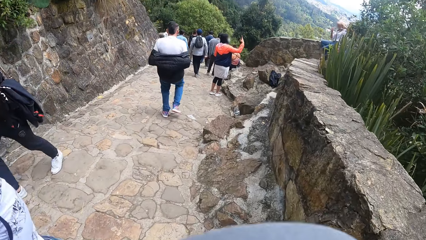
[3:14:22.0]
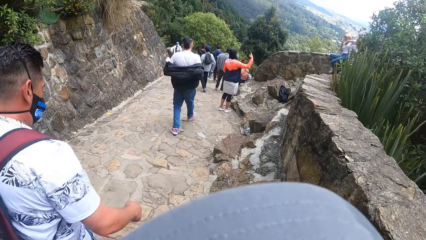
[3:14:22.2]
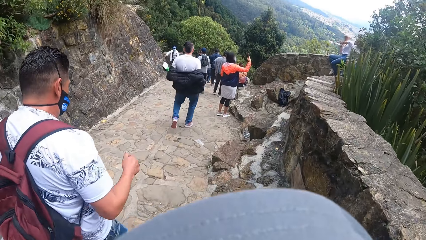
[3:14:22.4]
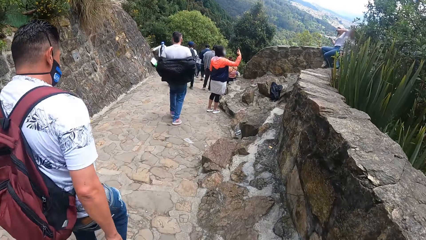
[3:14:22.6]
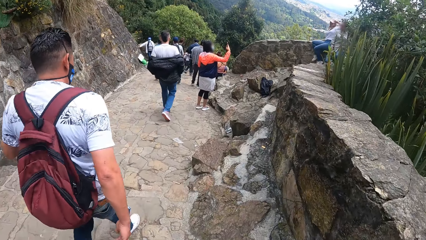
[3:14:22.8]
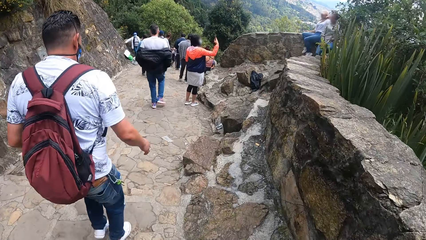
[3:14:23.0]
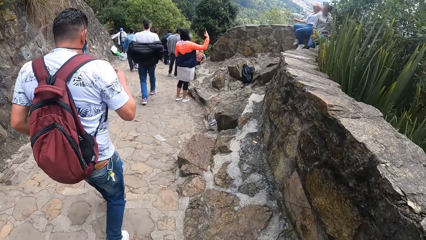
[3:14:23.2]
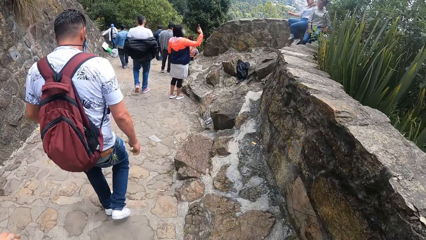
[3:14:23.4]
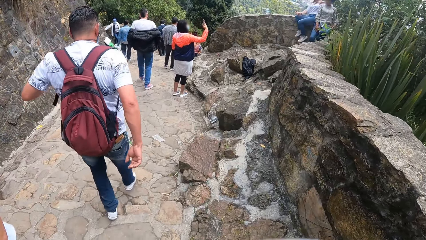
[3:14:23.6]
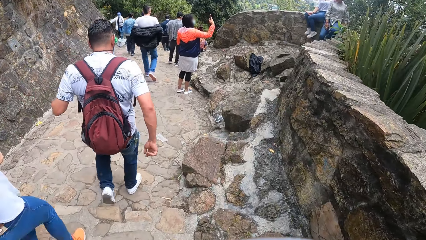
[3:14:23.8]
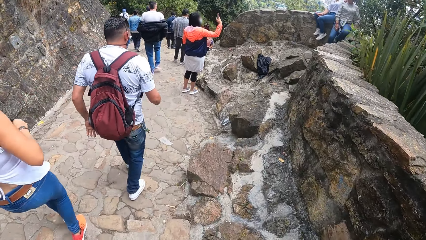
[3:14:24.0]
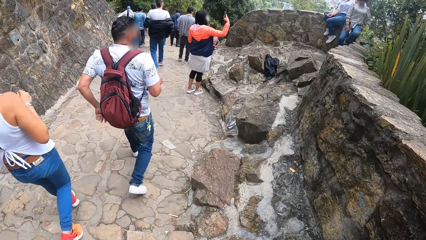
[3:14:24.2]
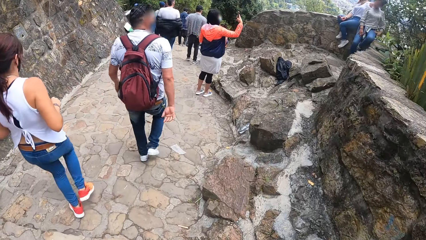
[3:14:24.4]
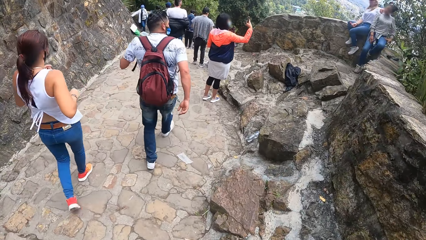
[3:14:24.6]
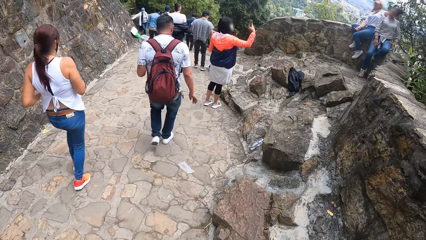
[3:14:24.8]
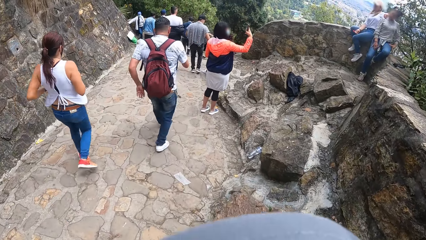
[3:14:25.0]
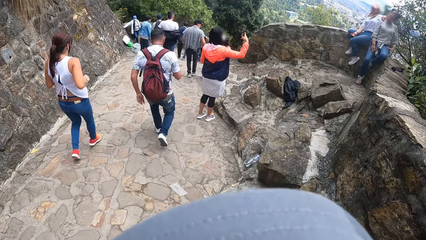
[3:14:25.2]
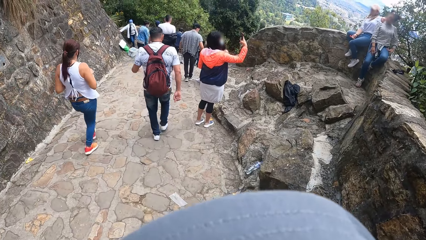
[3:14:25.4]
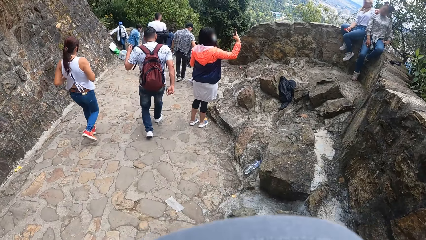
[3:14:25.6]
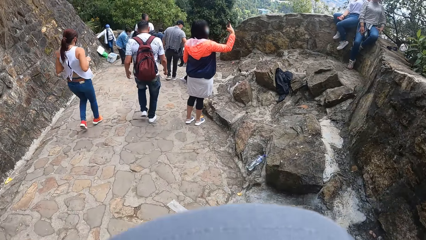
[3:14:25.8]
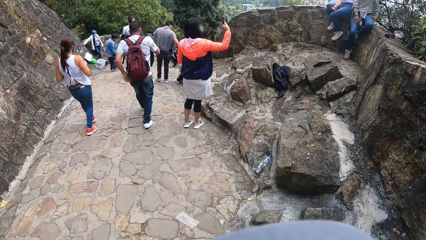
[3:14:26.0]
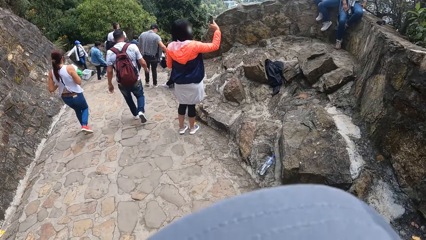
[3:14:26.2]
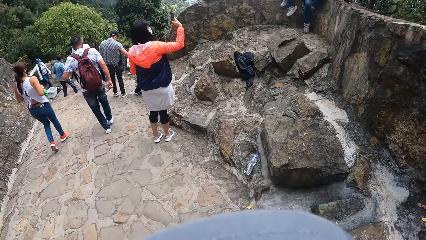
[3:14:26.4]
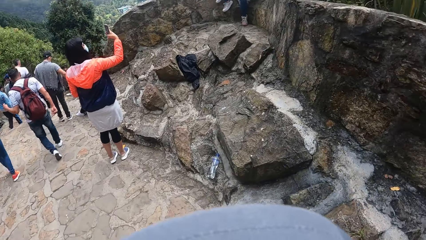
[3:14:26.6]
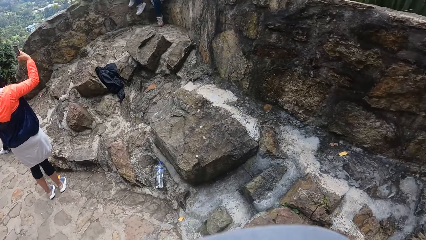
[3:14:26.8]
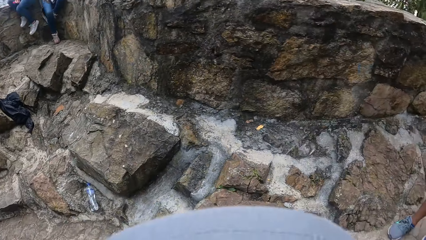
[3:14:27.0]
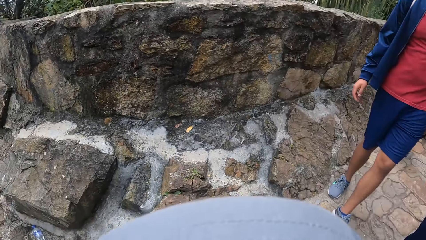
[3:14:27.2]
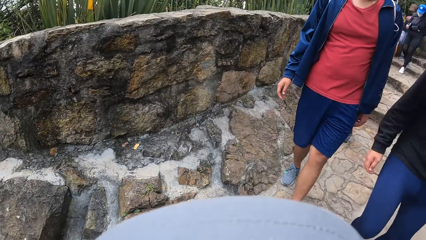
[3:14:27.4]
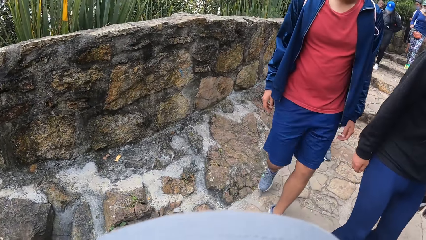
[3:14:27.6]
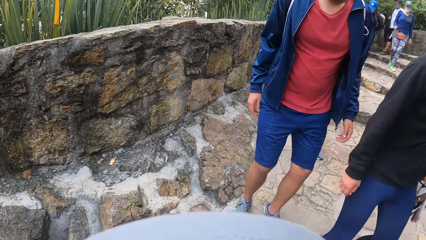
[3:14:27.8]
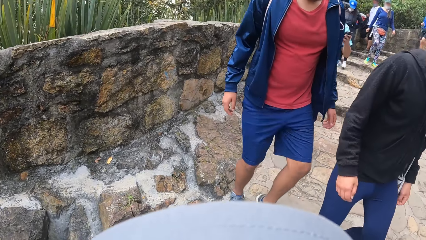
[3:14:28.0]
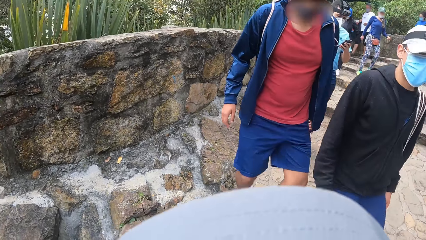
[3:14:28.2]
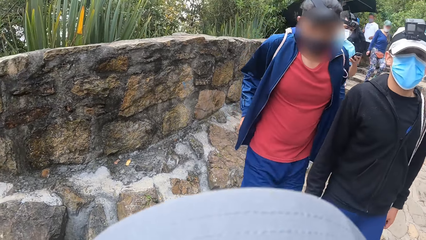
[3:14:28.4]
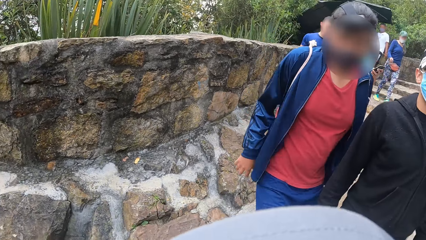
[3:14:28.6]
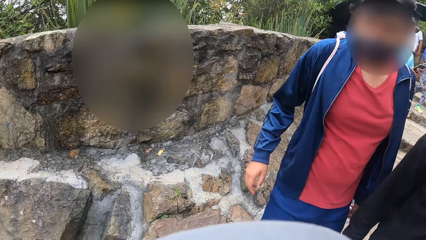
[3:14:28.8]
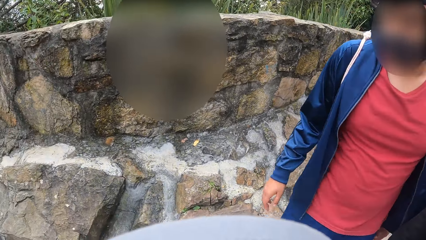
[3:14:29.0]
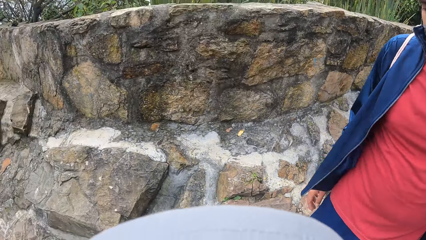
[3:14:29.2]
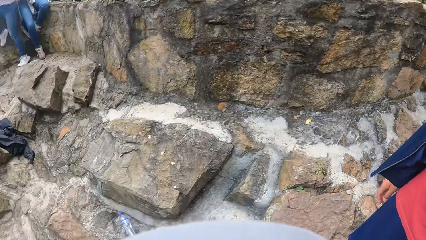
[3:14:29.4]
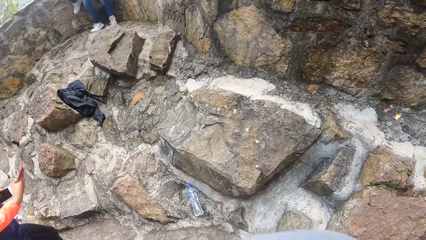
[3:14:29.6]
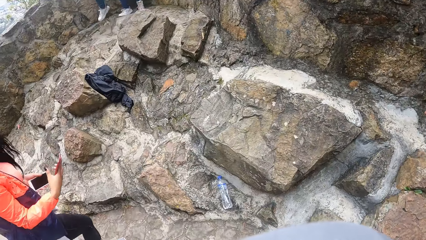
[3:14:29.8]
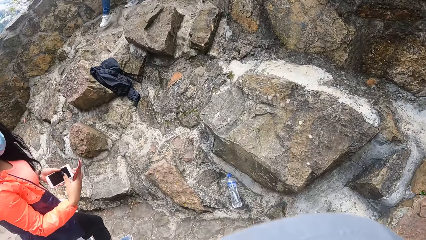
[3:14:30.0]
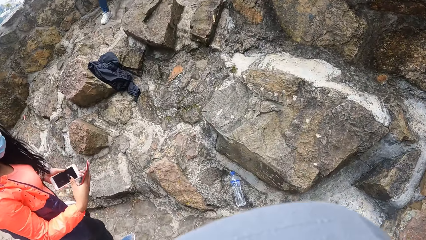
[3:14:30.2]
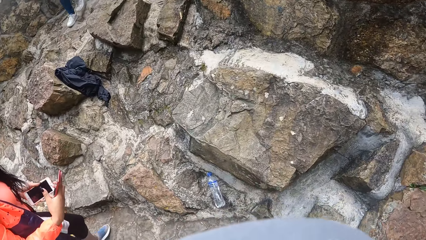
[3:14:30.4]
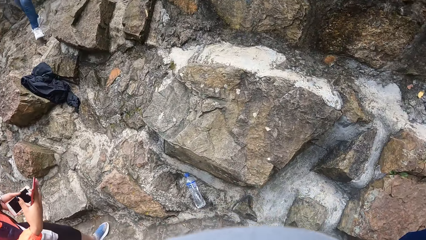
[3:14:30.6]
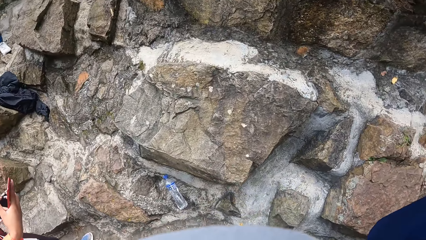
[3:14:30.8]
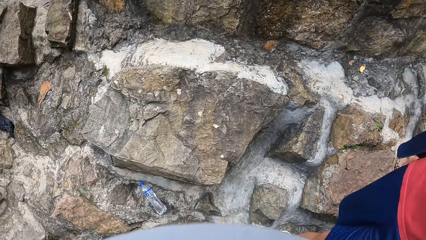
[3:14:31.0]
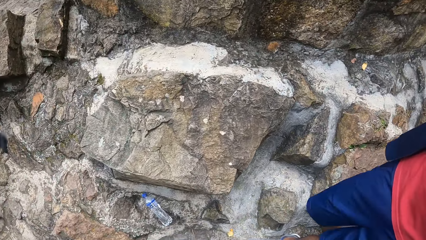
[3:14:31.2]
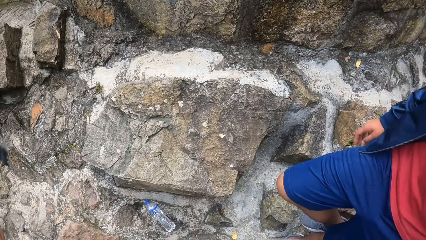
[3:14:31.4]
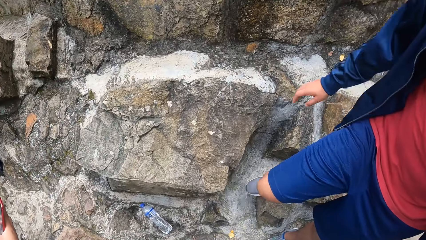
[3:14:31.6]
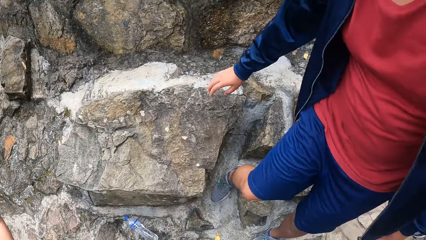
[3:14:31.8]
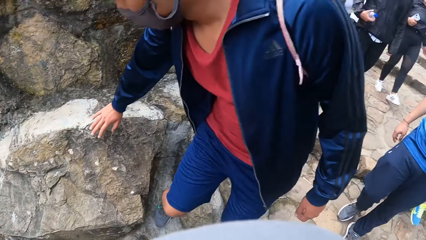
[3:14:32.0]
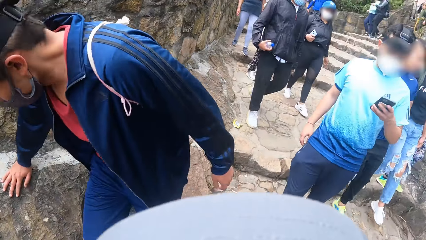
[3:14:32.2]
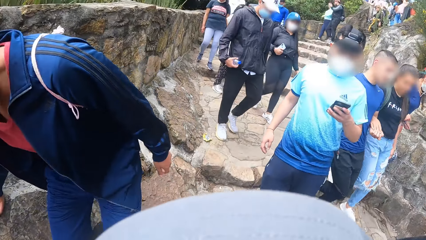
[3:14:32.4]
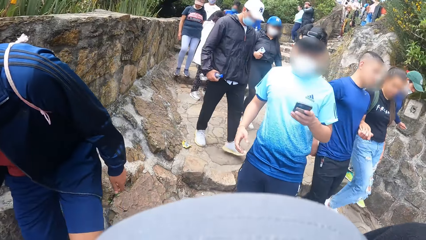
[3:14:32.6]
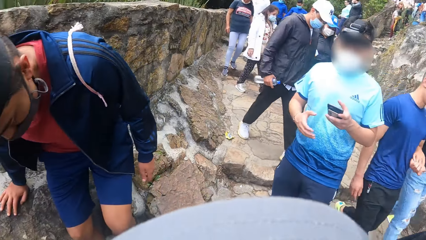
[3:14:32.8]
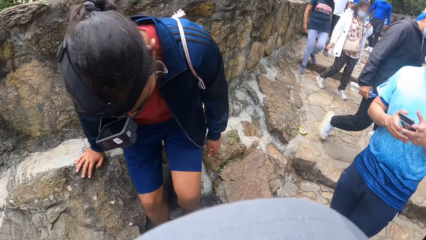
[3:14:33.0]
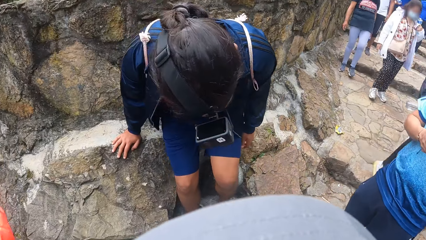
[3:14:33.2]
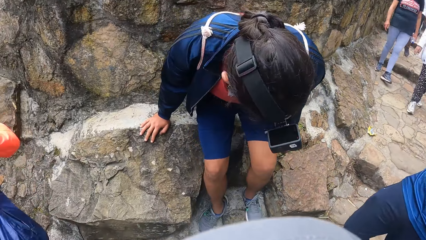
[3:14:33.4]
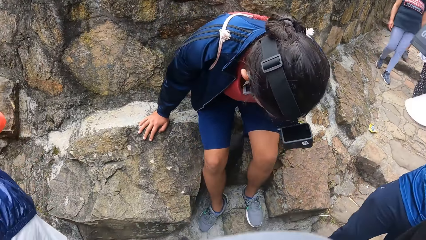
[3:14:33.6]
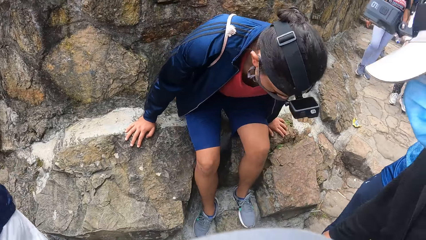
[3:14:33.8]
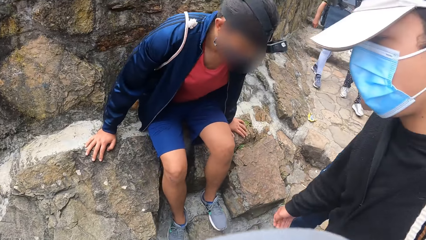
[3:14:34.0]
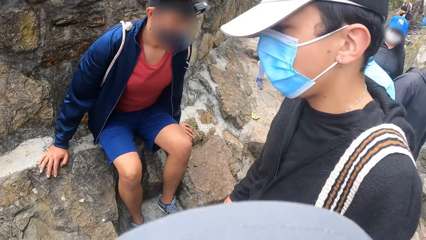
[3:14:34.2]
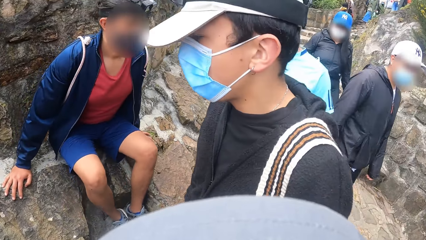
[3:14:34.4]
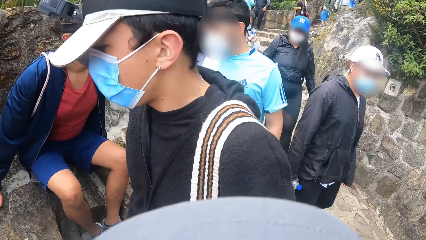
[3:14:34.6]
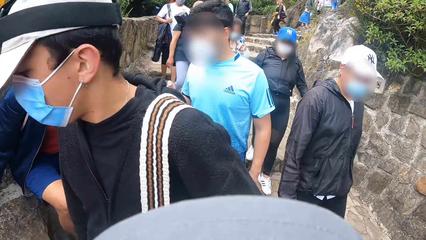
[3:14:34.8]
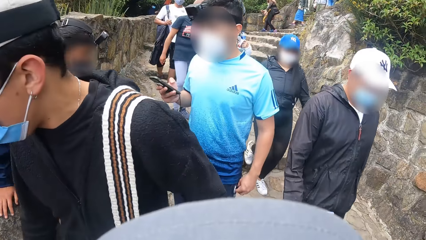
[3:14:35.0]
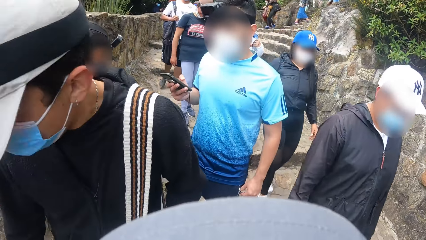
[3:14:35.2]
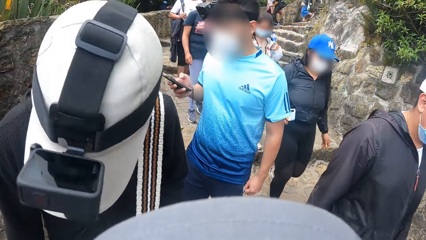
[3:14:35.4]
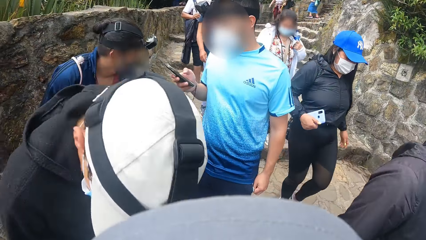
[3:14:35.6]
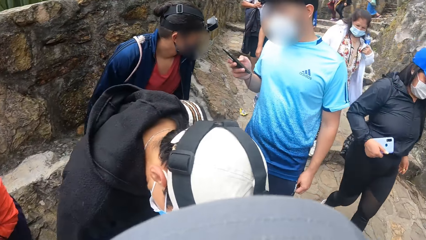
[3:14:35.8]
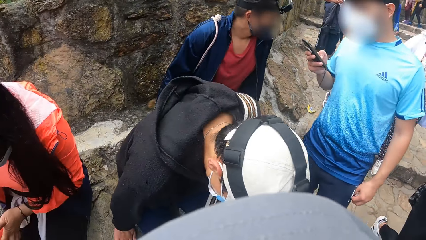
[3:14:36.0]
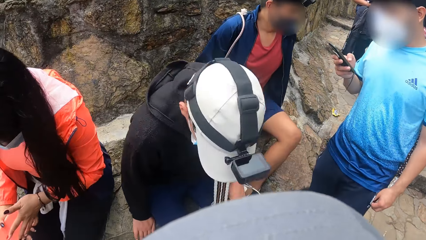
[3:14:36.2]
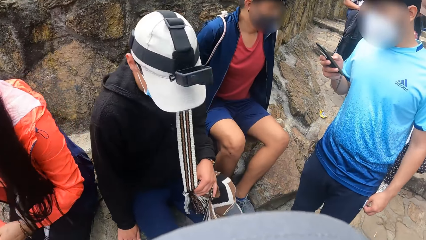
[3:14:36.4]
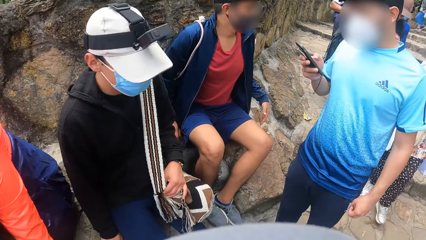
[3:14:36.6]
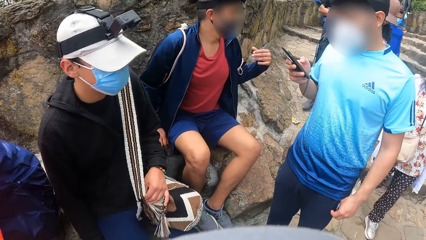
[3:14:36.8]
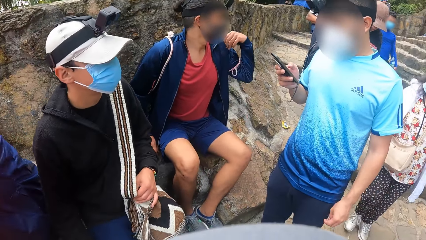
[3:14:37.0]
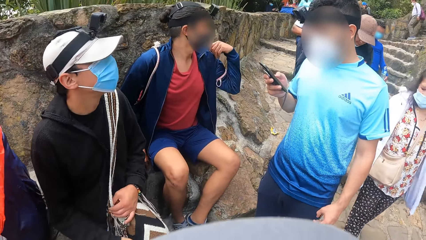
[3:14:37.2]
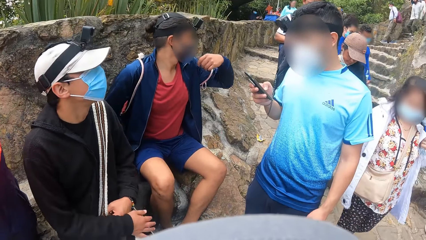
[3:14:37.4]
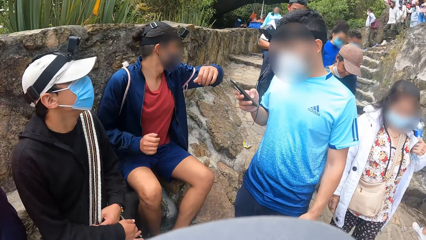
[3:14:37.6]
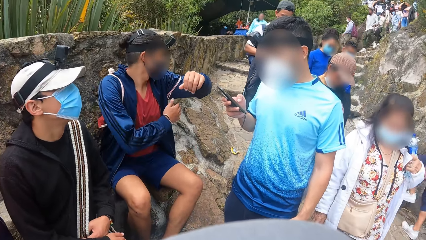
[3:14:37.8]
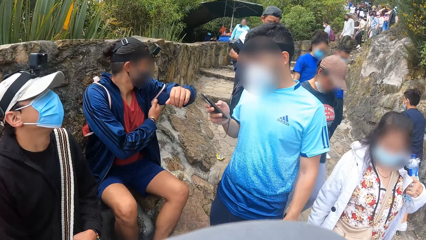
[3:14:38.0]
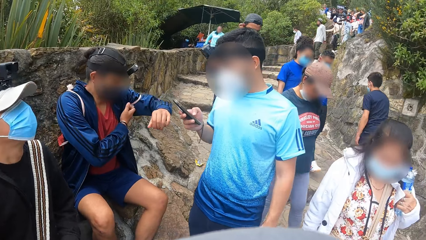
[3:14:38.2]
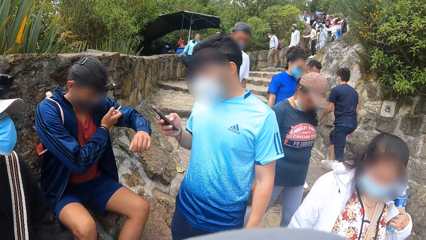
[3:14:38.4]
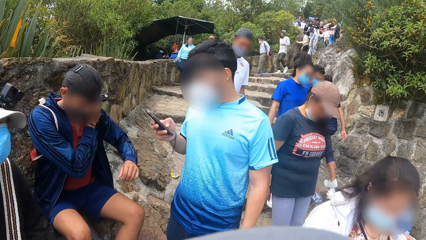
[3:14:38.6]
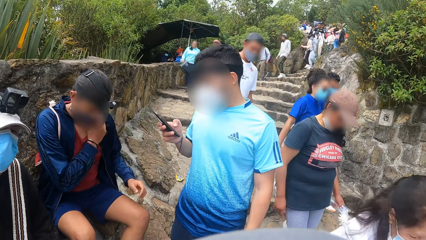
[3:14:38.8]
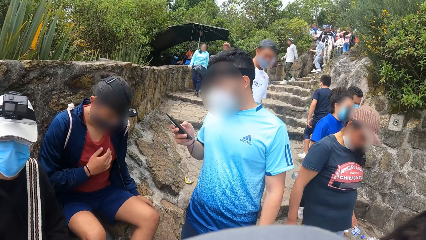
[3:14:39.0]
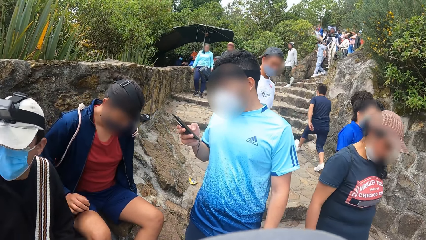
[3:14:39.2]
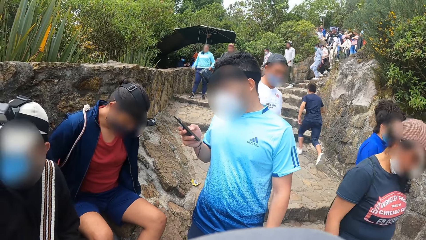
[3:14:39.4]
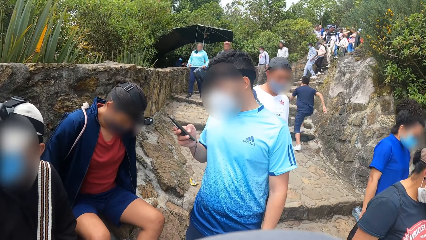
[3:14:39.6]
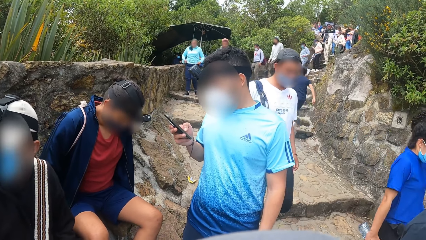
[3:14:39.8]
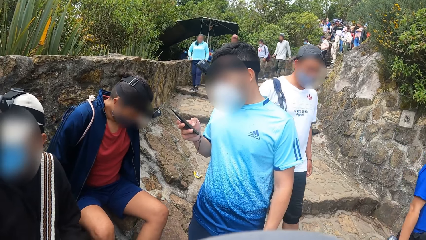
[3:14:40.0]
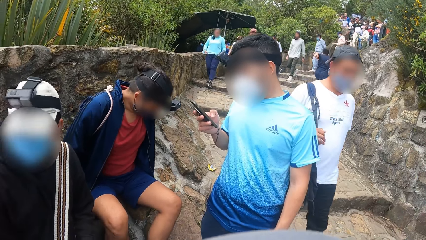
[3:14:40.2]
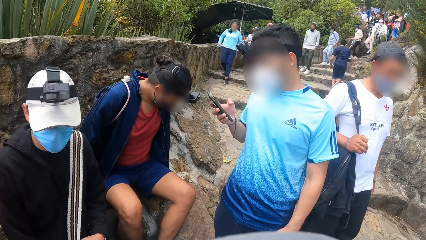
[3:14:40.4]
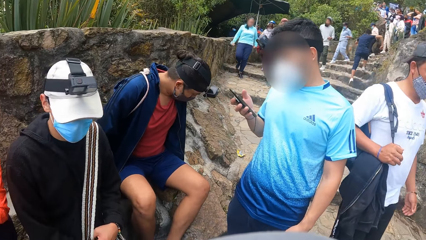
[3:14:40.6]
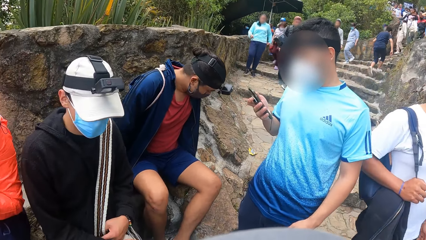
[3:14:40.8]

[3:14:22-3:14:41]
The camera wearer interacts with a man. They look around. Another man operates a phone with his left hand. The first man sits on a stone. Another man sits on a stone. The camera wearer interacts with a group of people. The first man adjusts a bag with his left hand.
